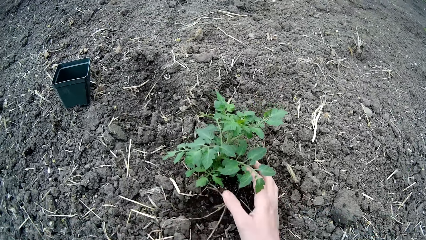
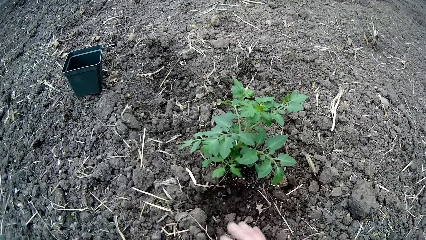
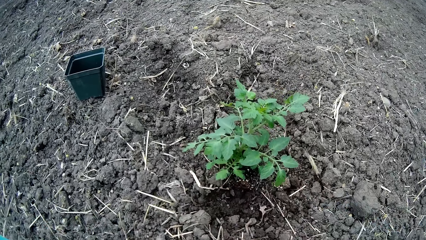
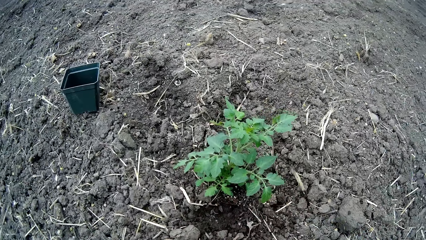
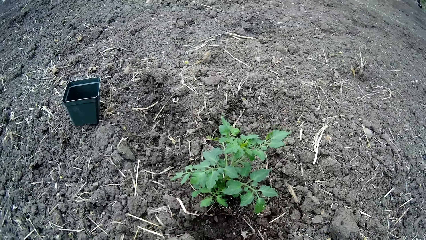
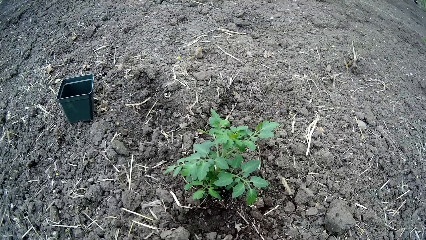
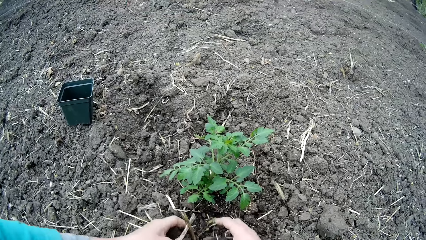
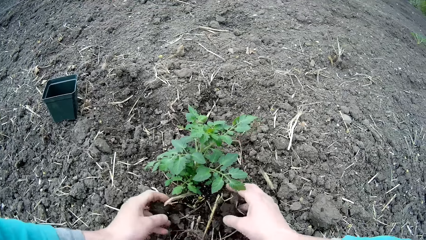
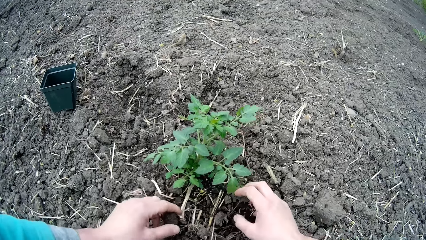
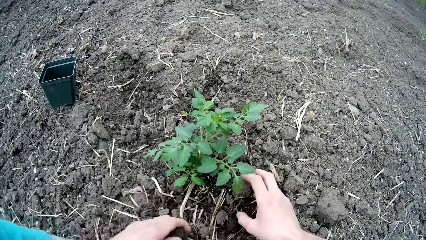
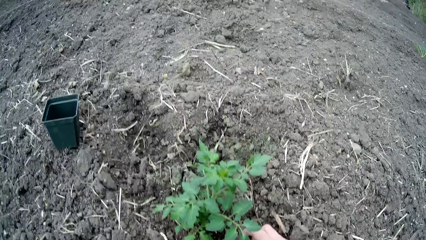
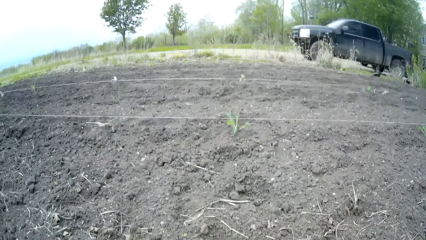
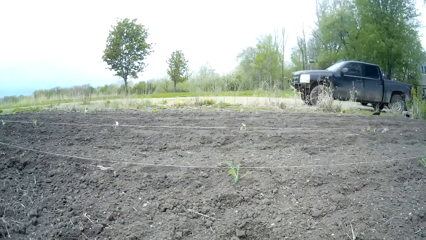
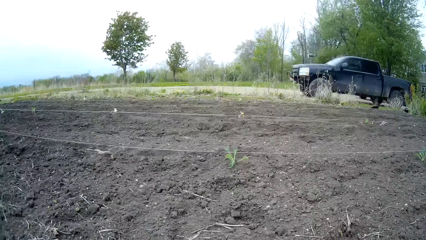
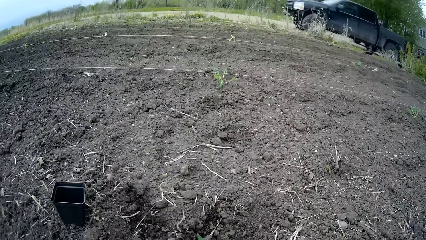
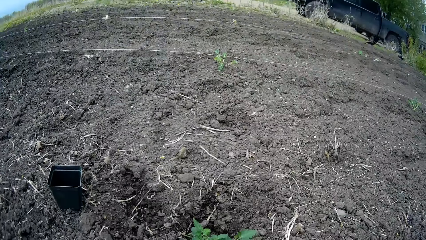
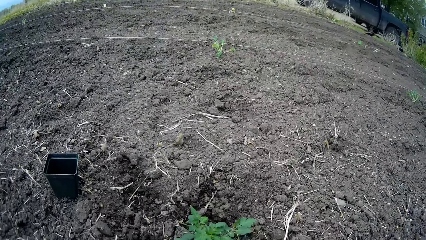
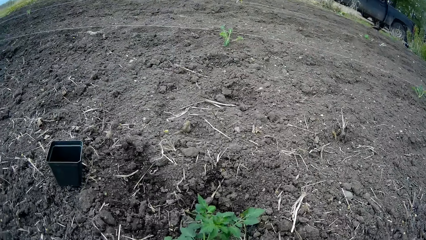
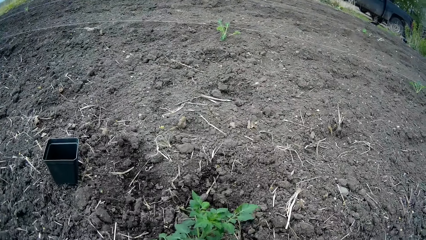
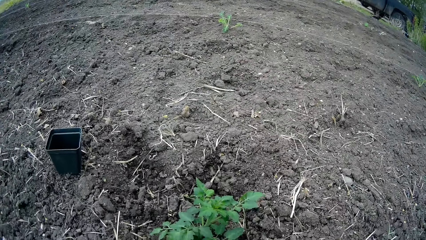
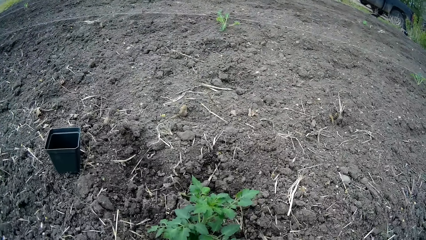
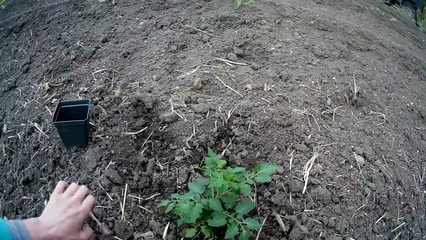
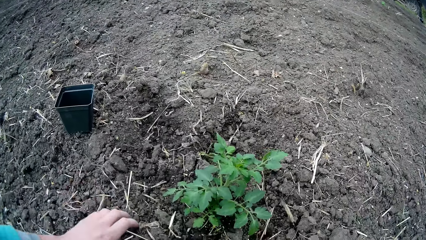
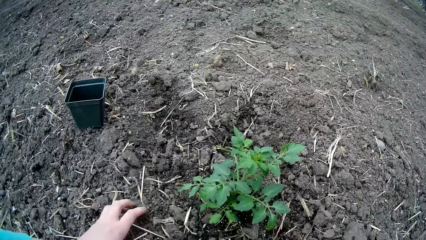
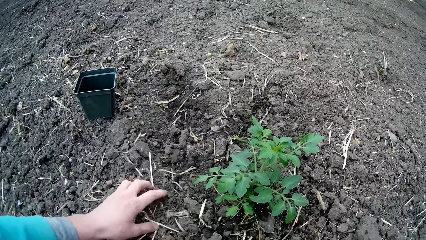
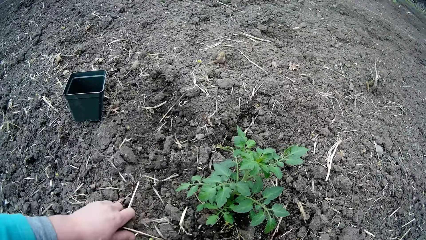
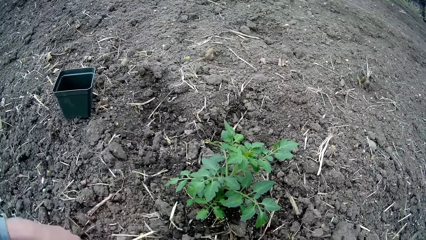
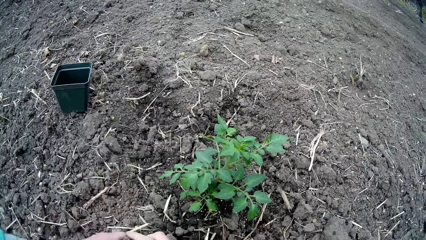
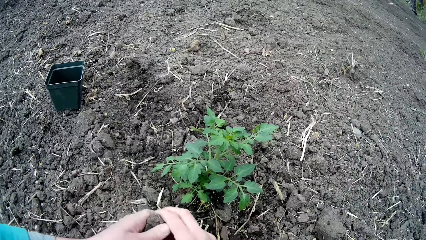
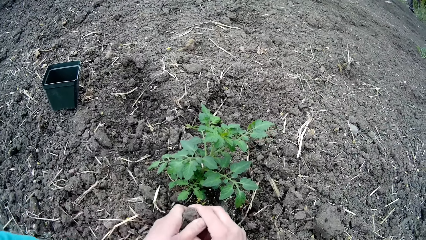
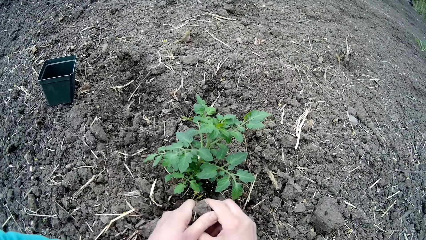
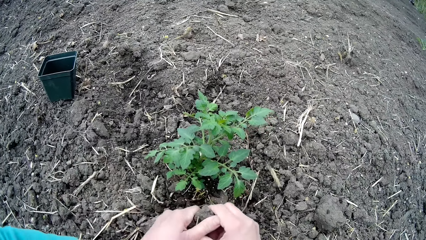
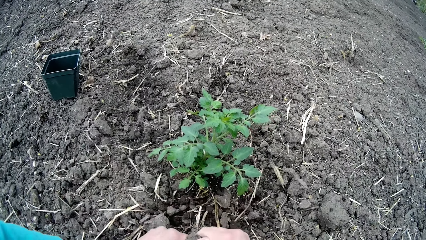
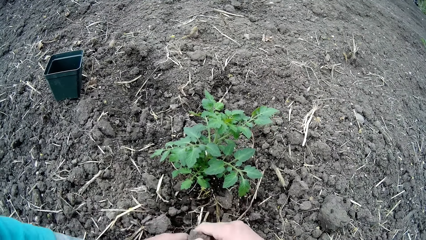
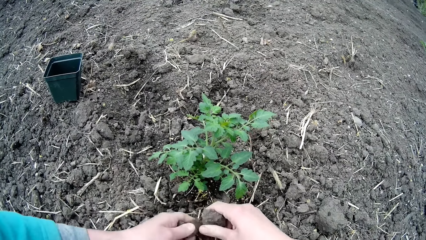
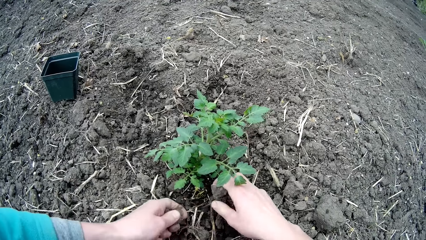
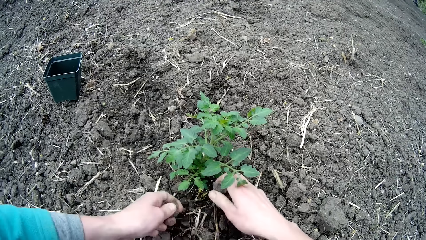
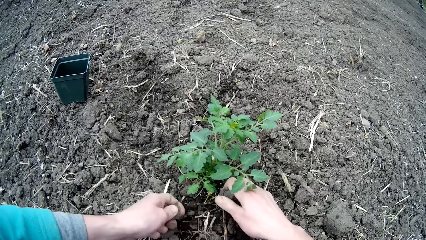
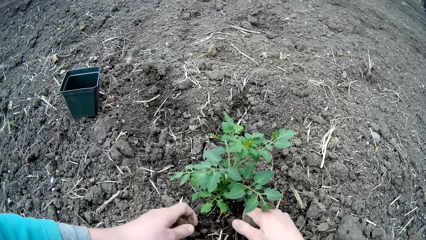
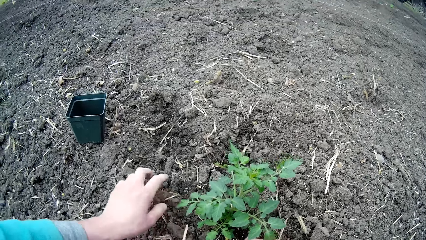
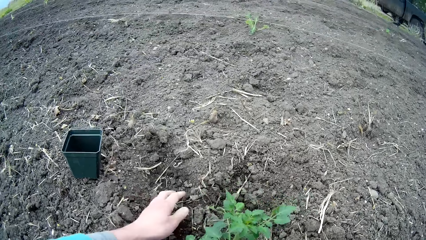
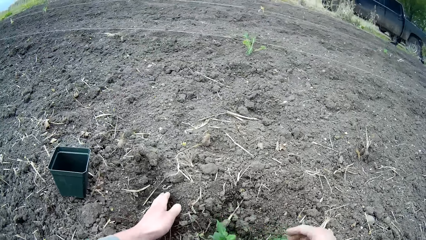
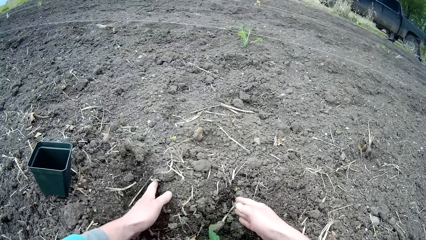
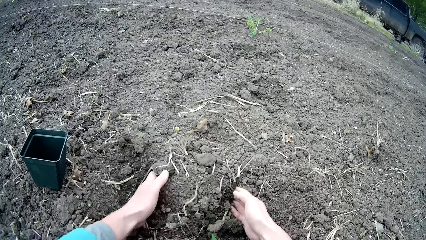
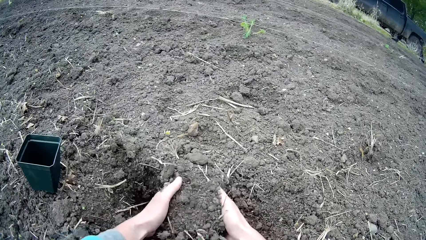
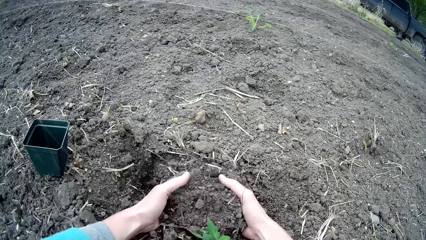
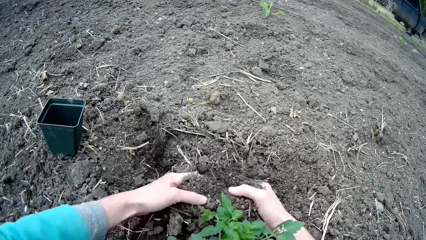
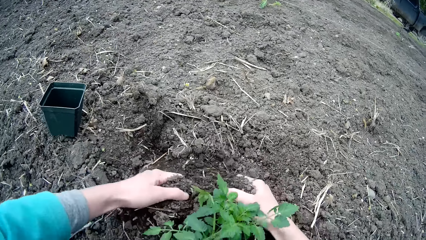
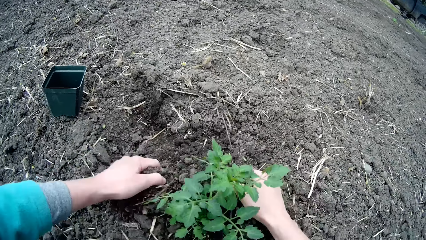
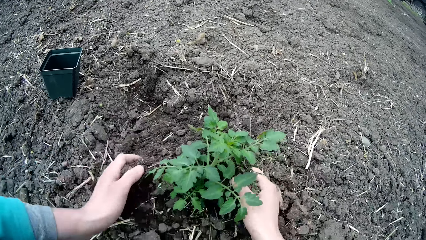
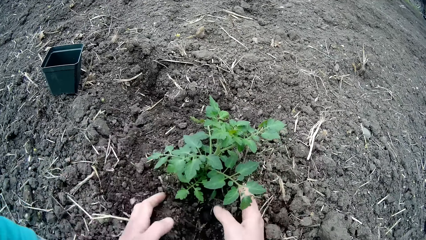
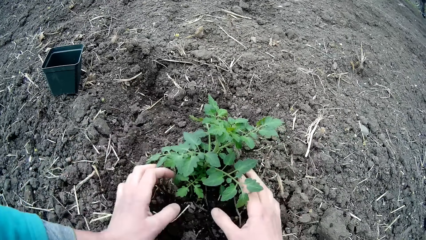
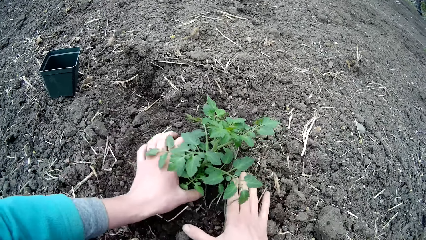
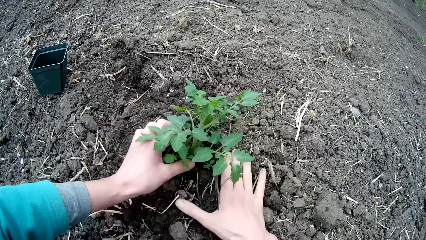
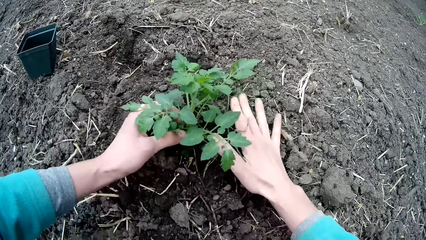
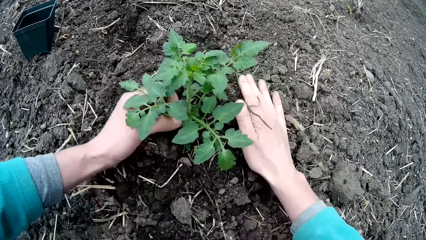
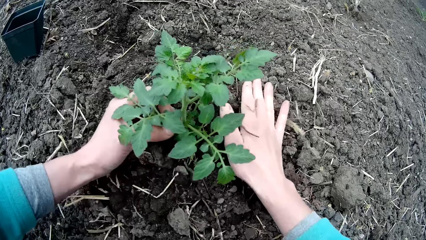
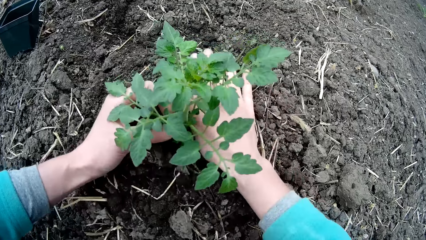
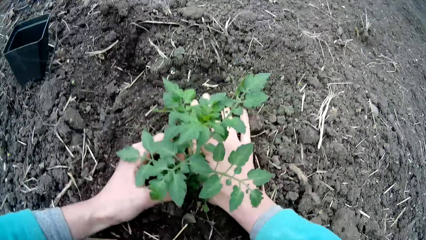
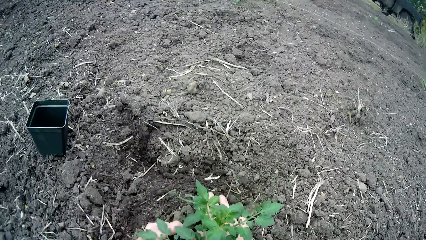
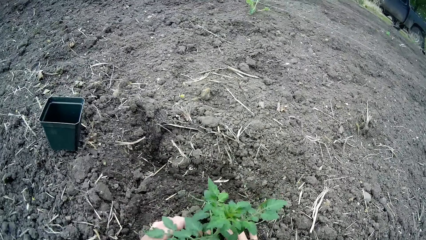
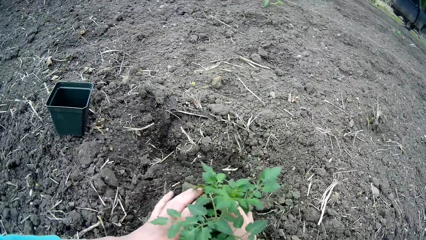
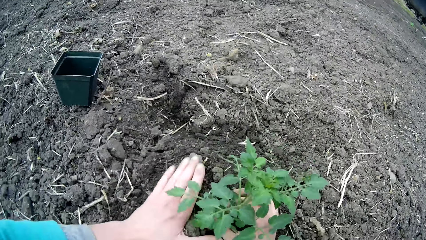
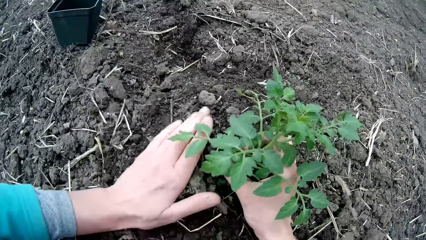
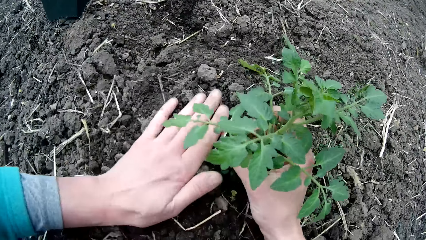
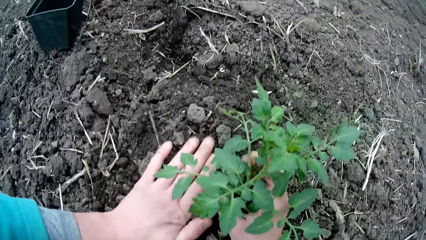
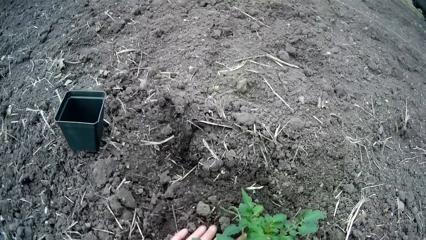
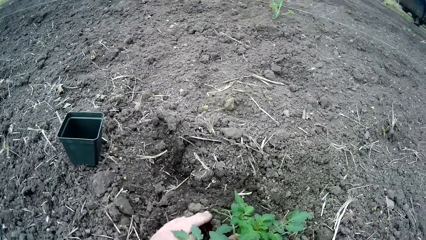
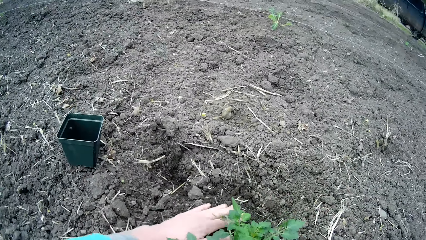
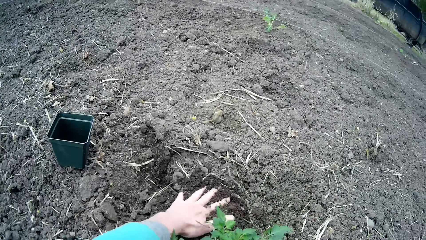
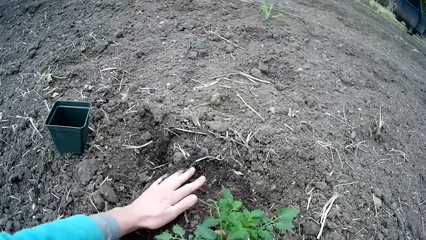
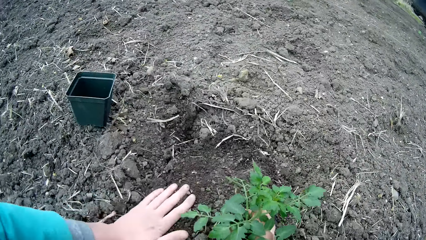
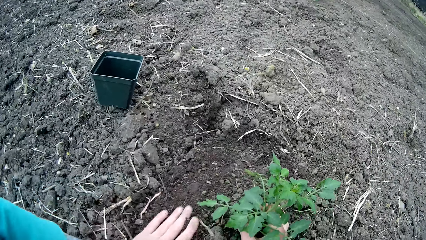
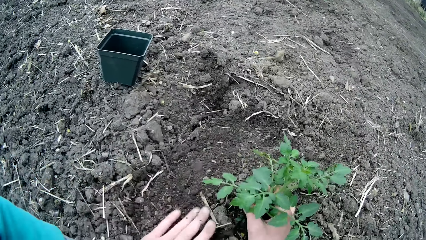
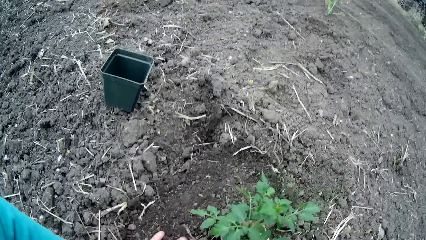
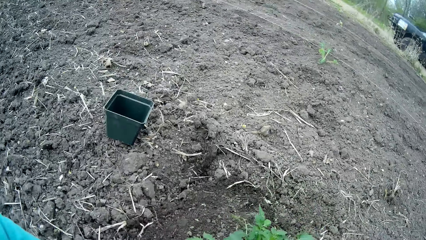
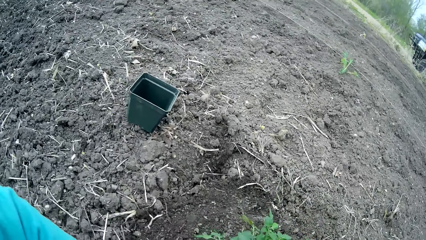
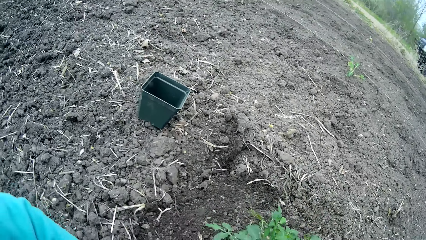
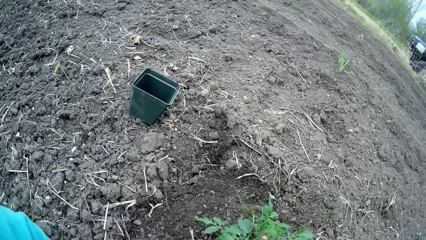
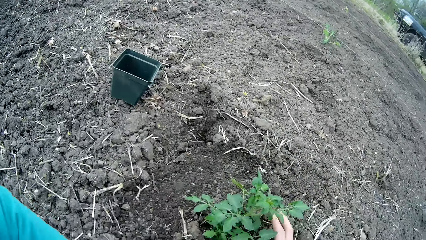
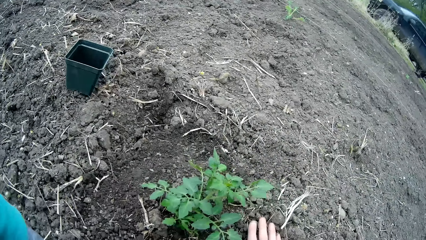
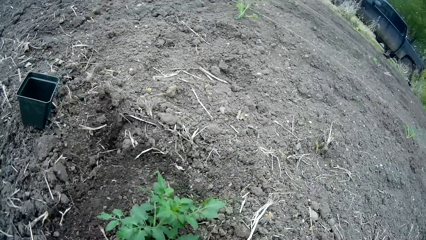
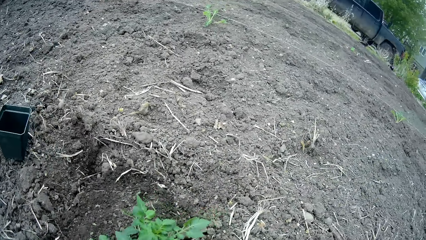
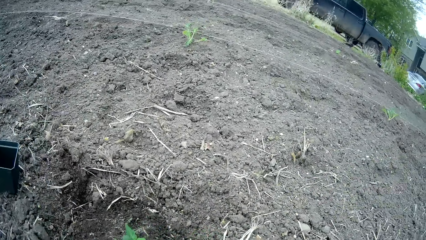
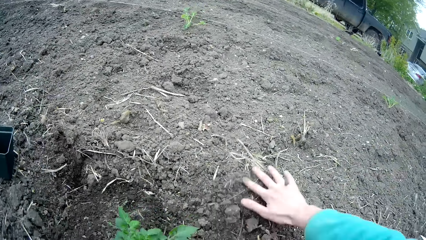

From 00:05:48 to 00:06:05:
The camera wearer looks around. They pick up sand, roll the sand with both hands and scoop the sand. They dig some soil from the ground to the plant with both hands. They cover the plant with the sand. They look around.
